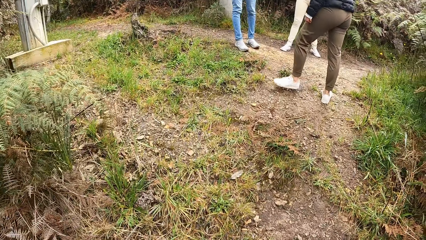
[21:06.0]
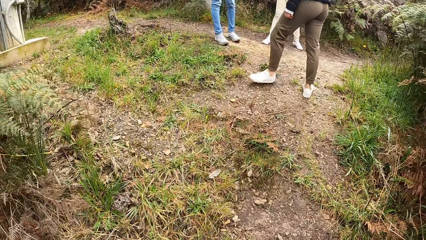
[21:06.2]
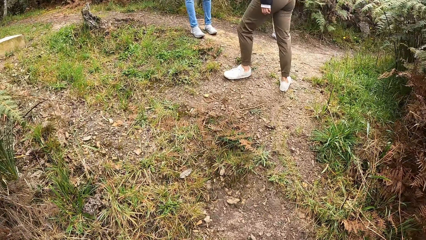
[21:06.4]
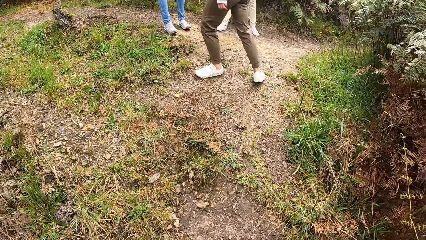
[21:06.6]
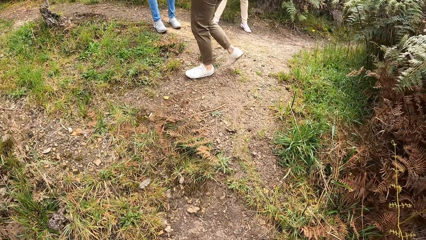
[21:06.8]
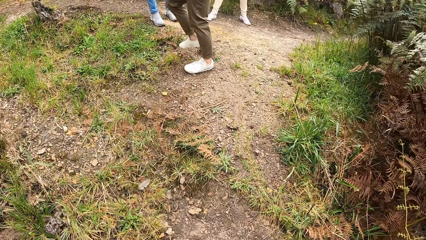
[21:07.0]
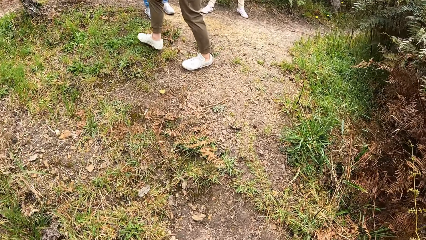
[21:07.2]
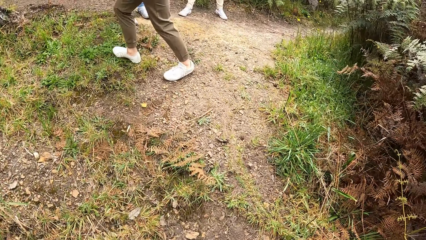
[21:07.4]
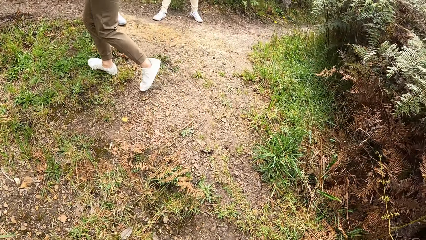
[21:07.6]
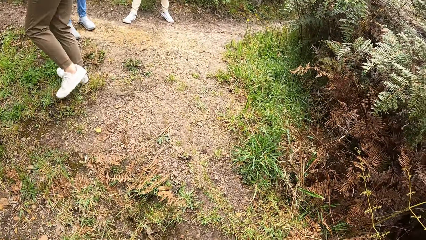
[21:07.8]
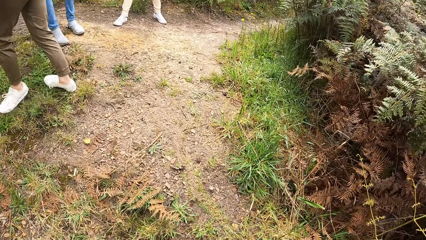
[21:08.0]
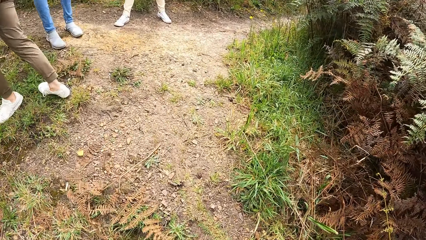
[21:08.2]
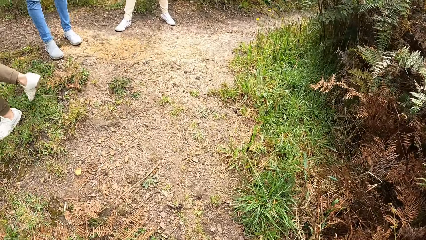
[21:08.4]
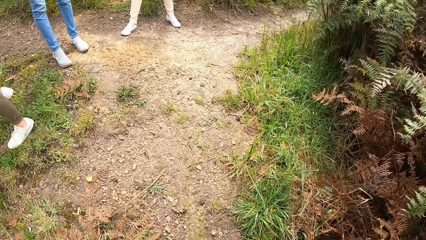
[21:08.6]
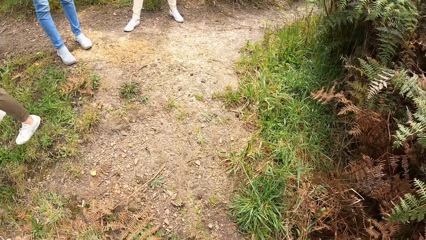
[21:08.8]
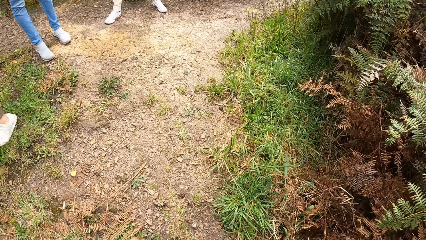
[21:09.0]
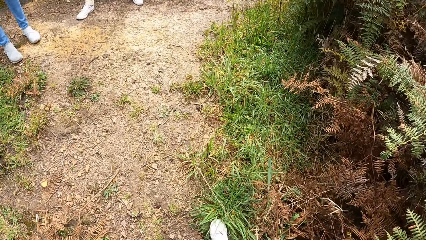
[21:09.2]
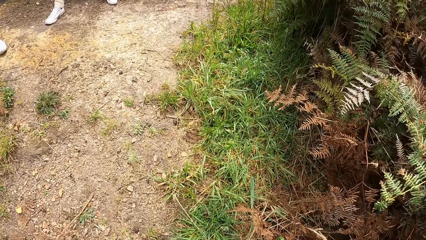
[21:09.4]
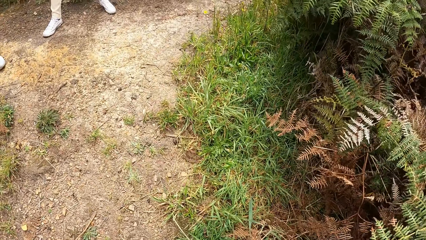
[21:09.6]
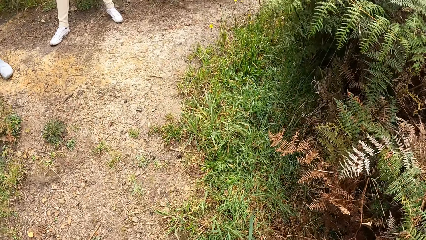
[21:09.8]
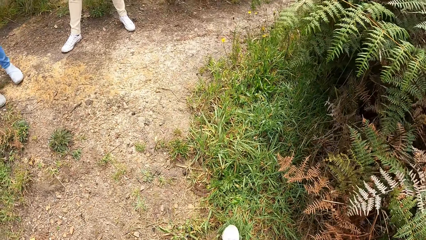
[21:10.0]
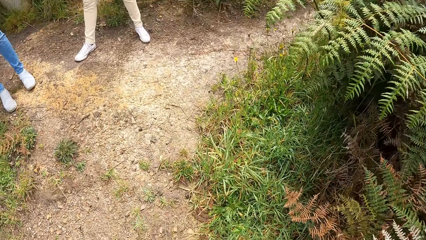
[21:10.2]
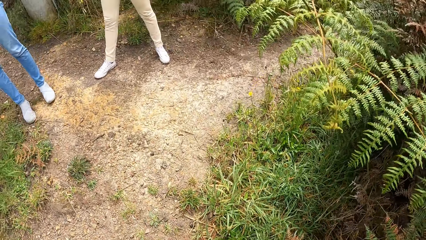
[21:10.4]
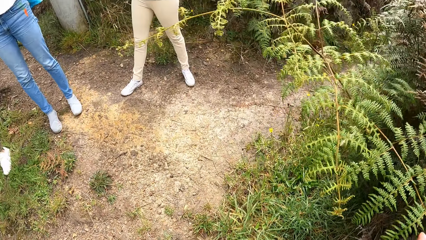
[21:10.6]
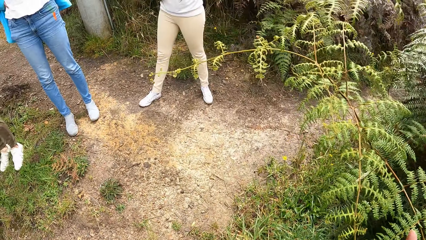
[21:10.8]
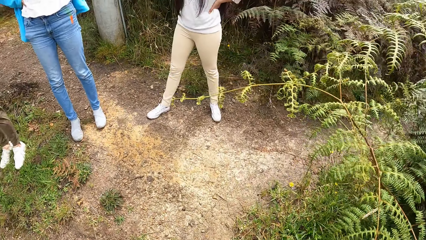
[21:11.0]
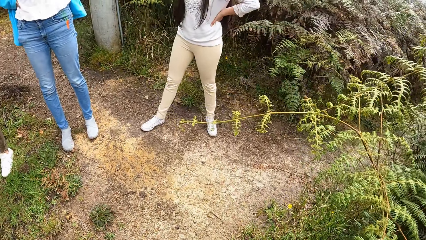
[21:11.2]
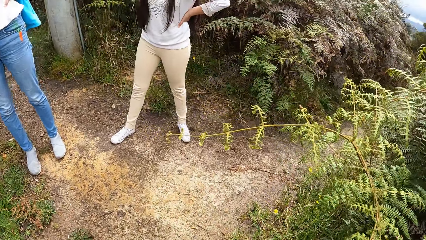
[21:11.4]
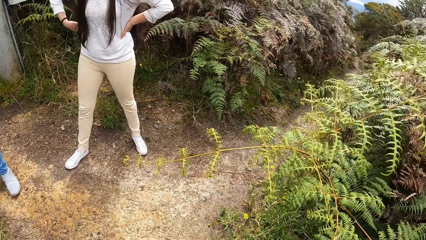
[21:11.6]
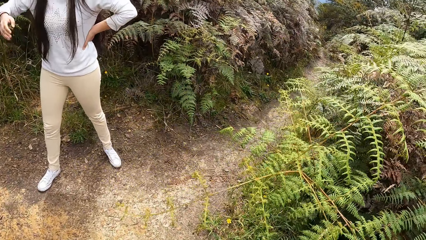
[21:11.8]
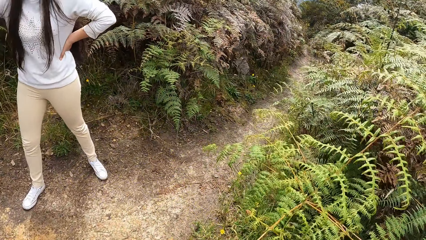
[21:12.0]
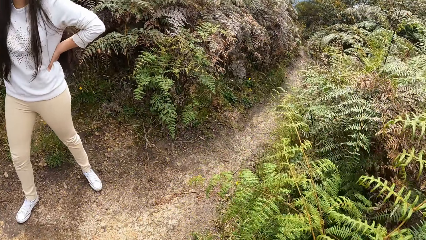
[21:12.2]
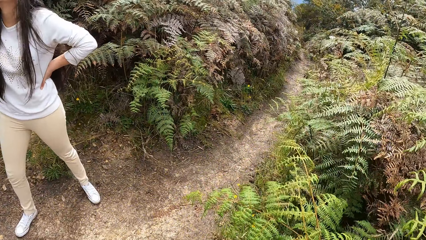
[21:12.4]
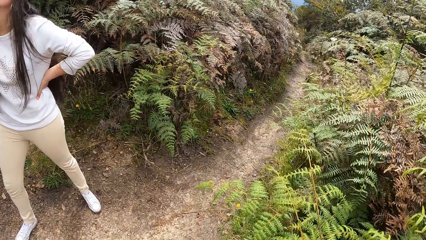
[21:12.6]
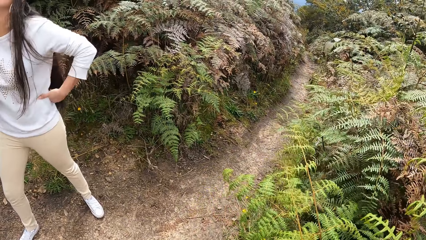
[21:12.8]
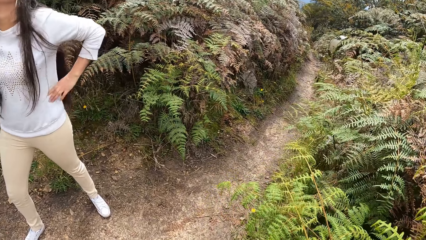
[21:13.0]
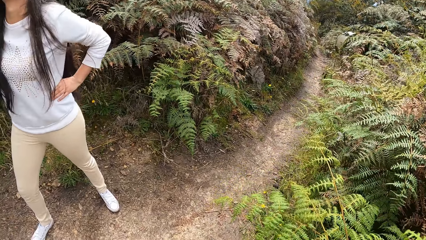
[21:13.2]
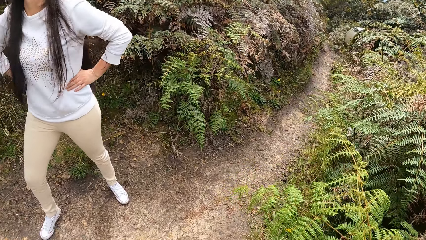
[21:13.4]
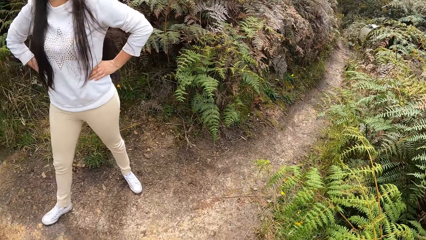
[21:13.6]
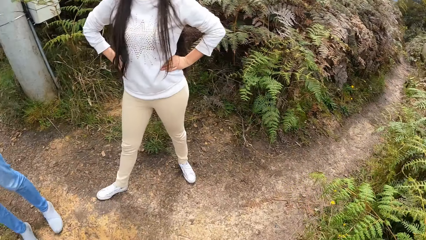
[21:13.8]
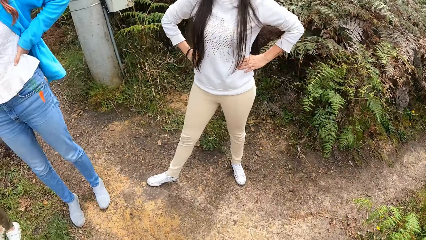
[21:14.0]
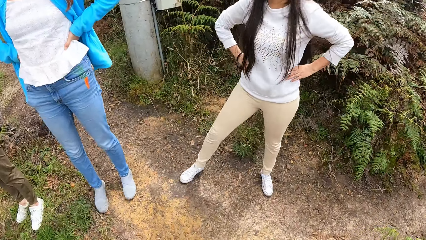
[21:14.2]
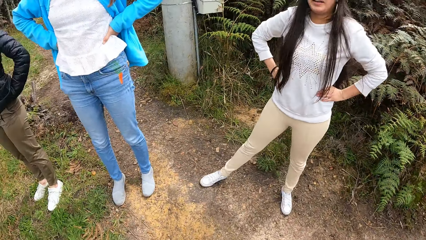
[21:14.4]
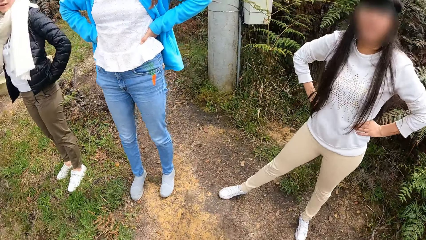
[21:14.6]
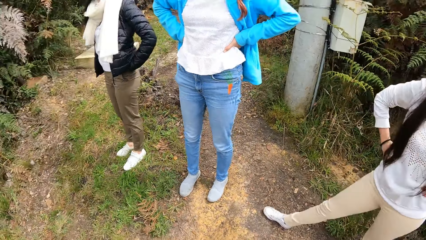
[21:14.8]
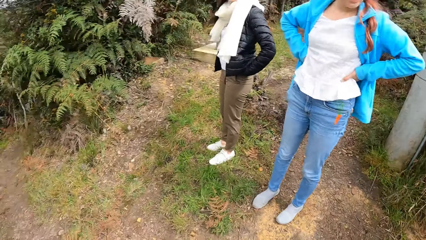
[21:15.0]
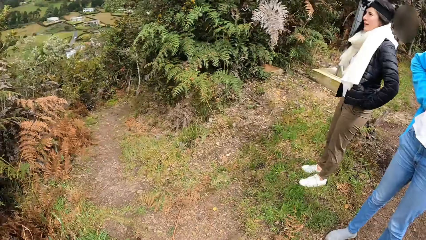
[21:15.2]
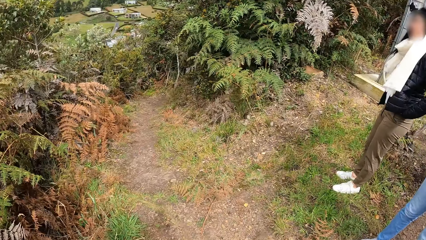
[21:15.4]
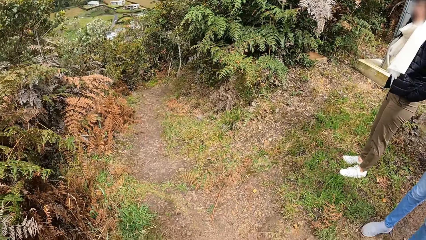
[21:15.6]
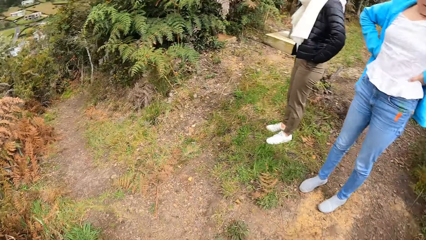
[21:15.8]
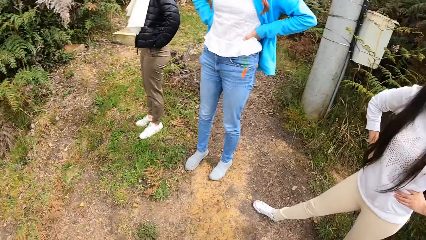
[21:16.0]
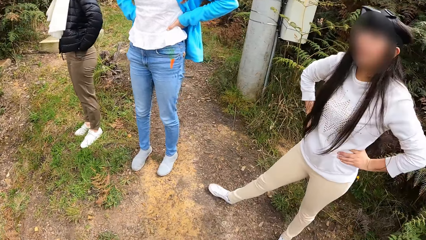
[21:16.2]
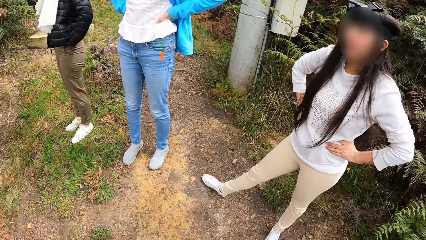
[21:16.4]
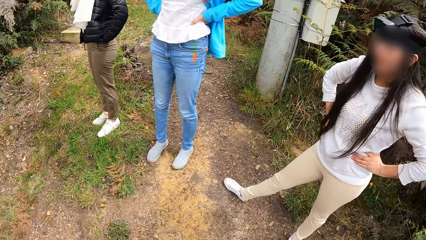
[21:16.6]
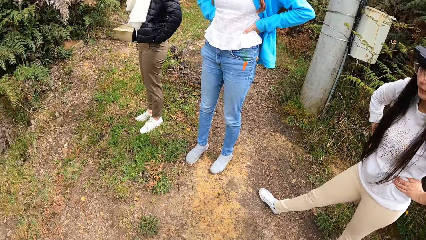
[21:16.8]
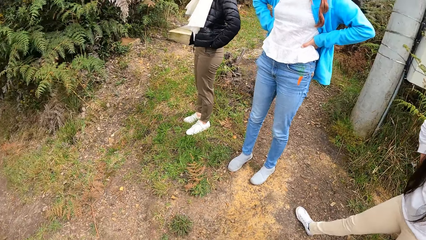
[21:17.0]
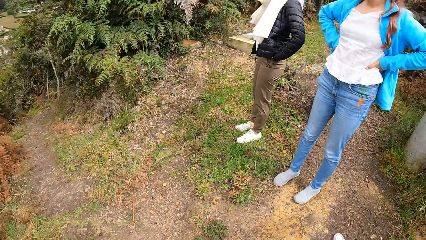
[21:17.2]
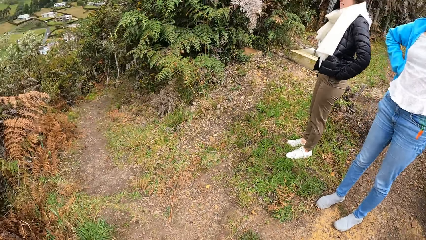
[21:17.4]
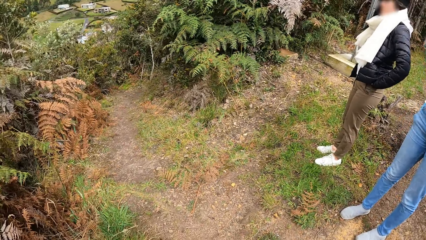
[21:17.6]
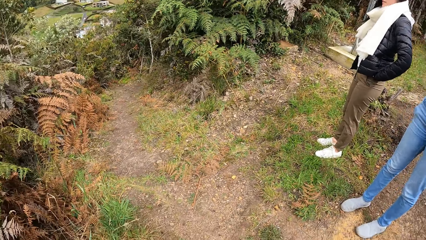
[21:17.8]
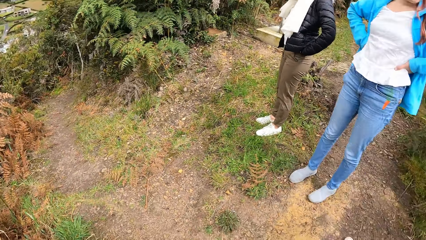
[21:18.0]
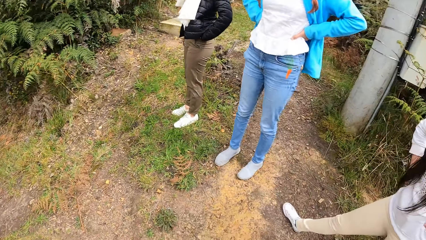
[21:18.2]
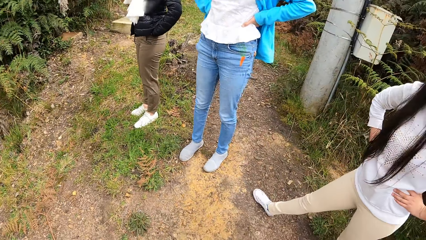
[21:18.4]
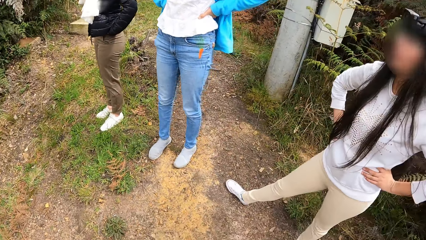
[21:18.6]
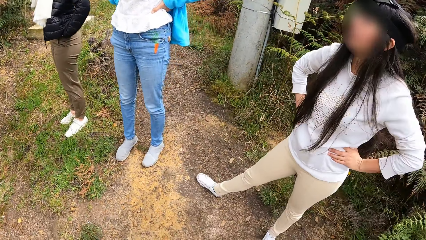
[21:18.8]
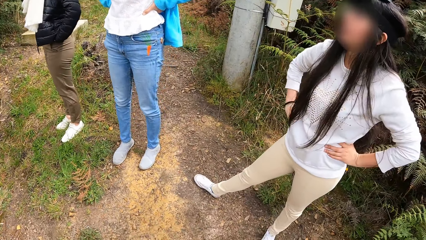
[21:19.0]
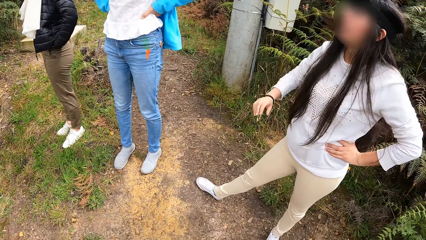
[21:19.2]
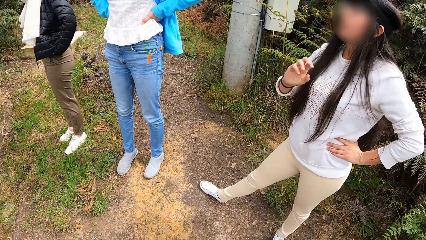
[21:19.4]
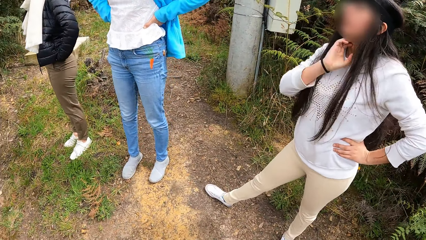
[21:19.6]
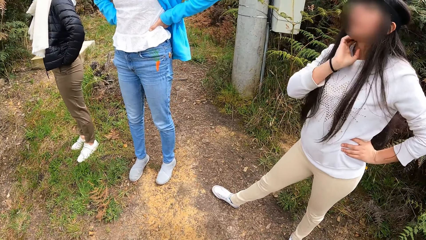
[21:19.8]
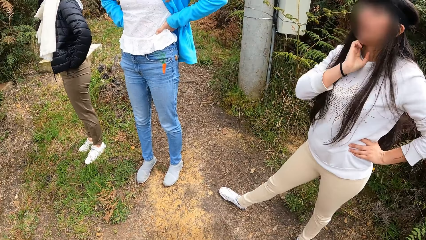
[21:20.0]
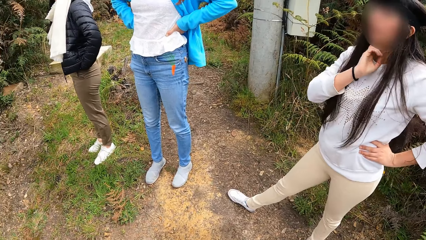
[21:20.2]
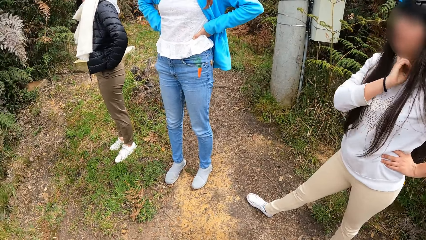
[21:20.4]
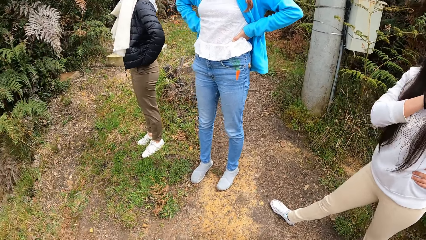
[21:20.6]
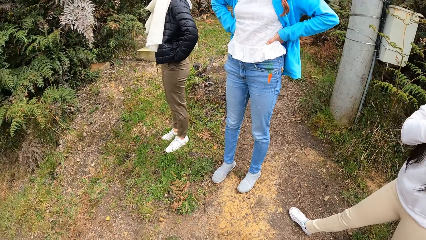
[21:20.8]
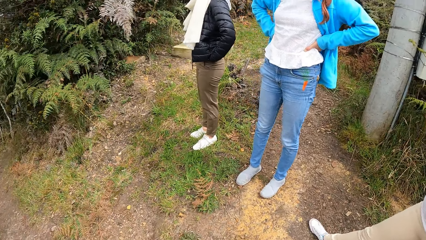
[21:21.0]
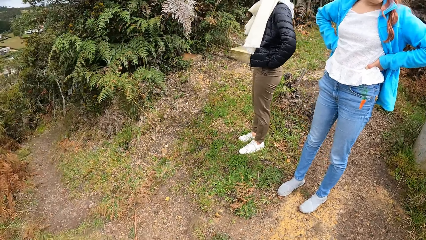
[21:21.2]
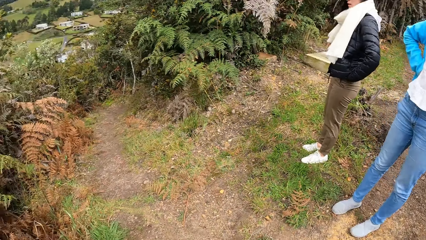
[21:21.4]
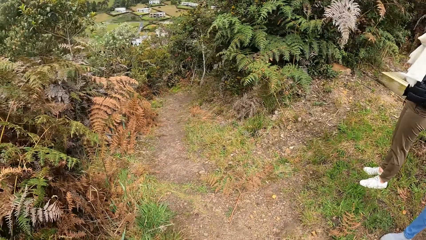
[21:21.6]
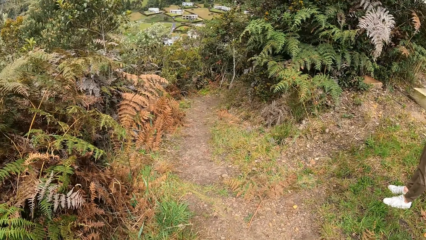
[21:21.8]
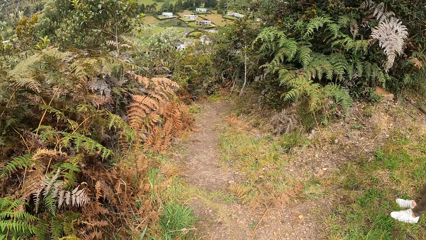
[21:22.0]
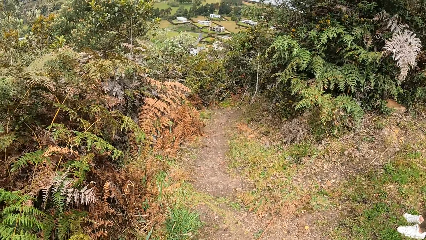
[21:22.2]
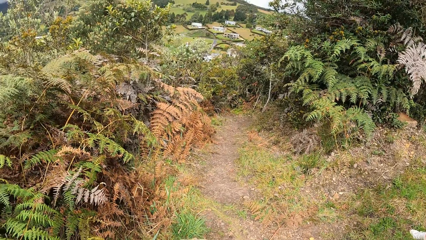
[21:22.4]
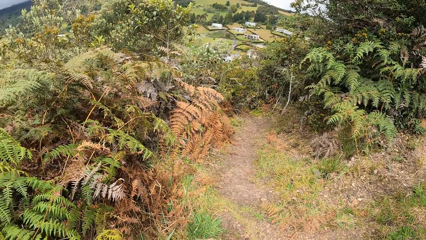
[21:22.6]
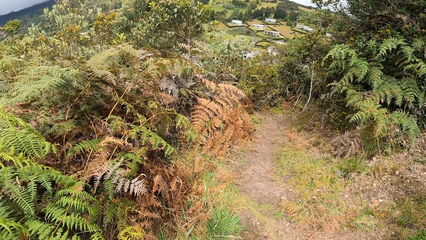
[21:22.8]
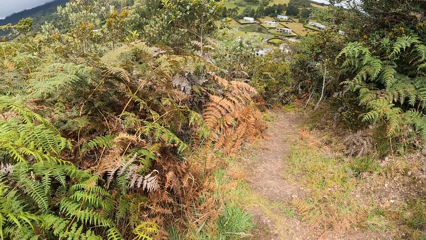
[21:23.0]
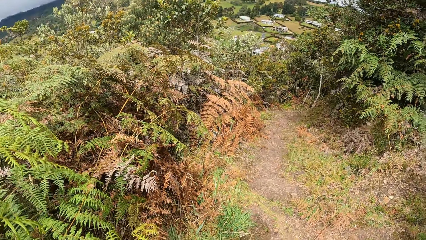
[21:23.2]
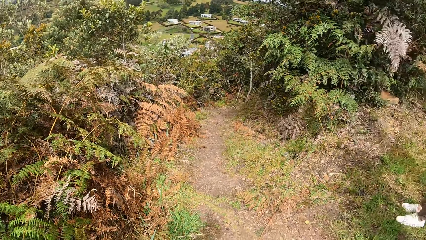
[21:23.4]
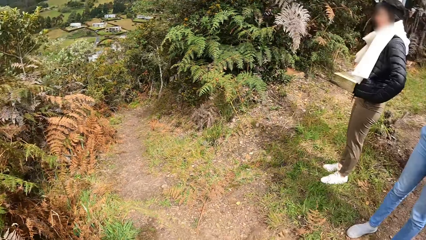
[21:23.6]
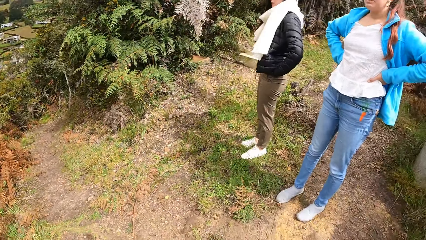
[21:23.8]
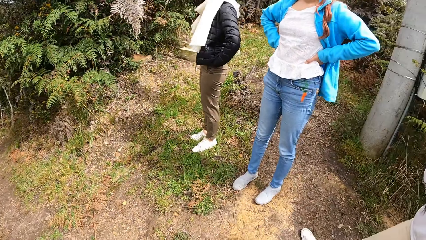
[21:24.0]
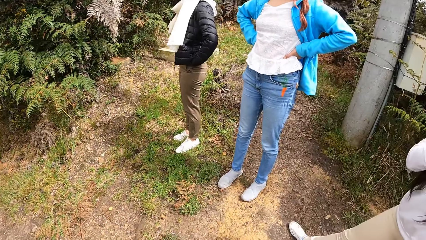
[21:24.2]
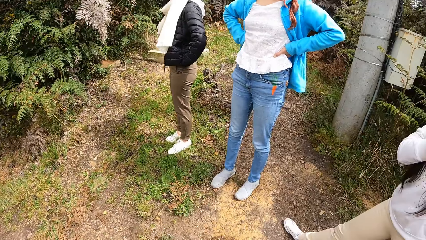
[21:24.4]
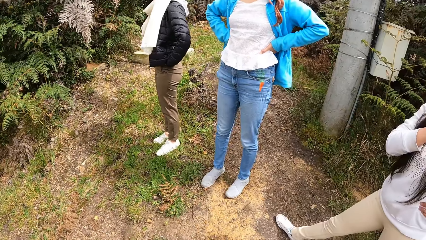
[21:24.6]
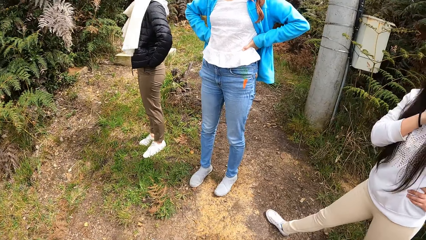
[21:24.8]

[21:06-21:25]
The camera wearer, a woman, another woman and a third woman stop on the mountain. The camera wearer looks around. They talk to a person. The third woman scratches her neck with her right hand. The camera wearer looks around.
